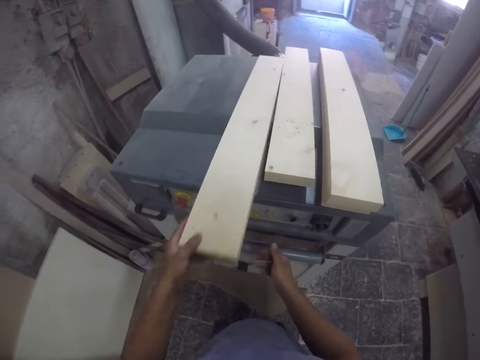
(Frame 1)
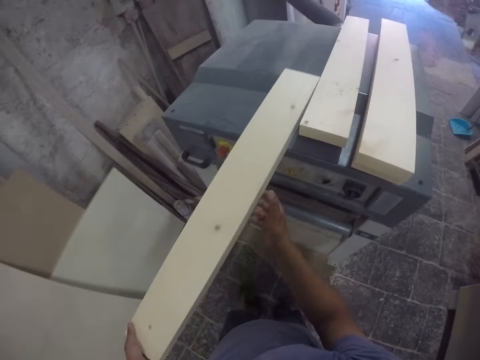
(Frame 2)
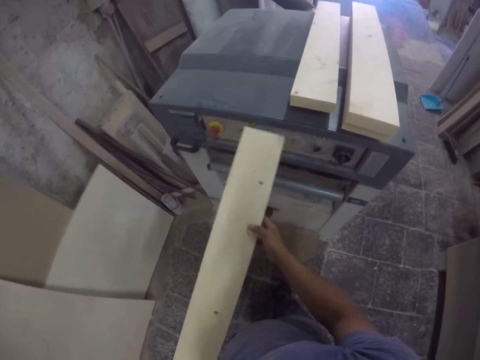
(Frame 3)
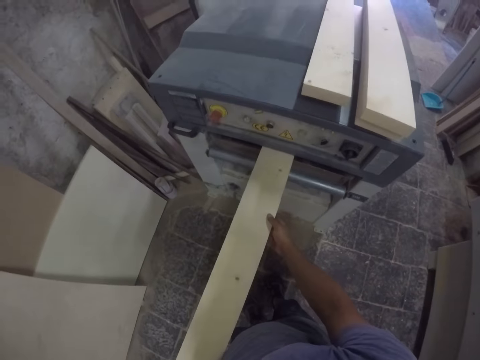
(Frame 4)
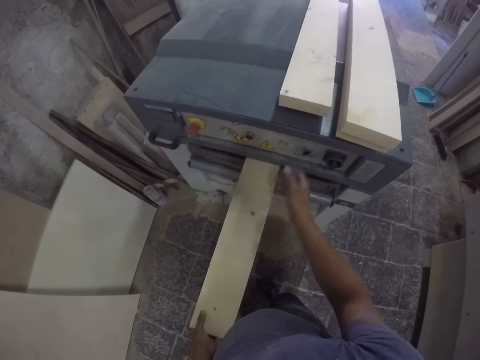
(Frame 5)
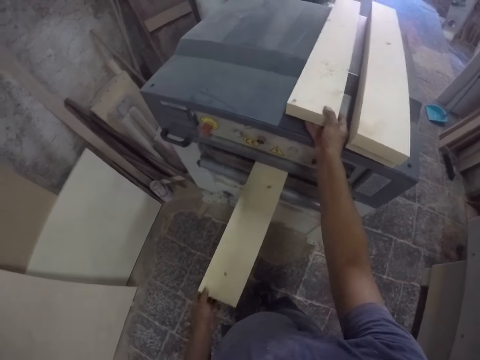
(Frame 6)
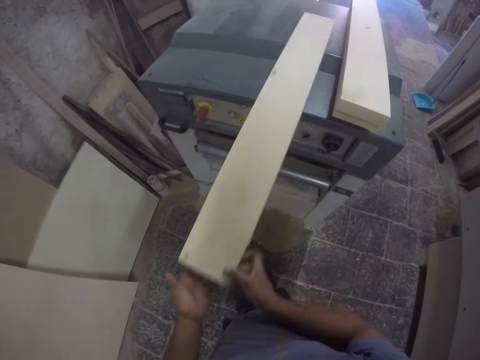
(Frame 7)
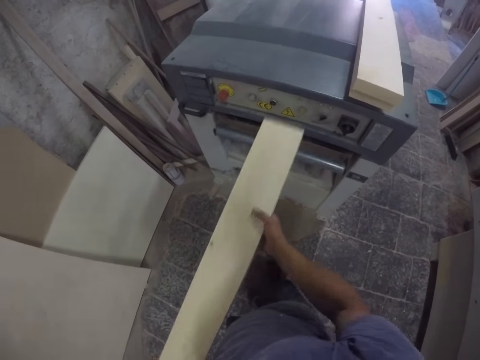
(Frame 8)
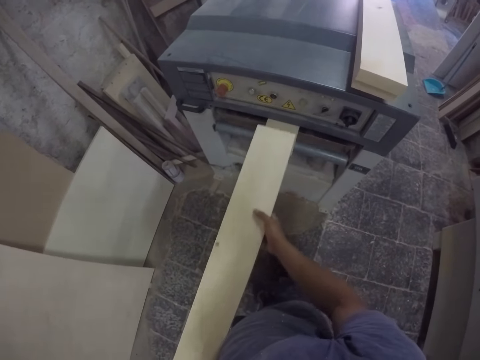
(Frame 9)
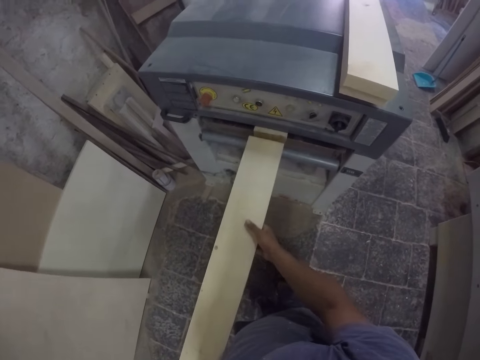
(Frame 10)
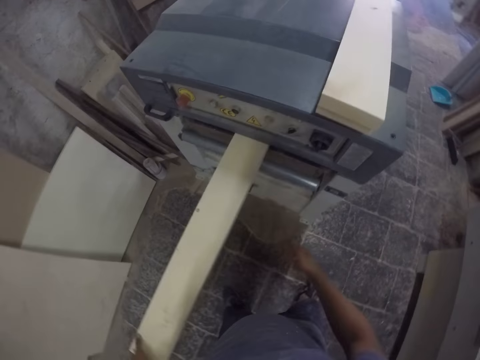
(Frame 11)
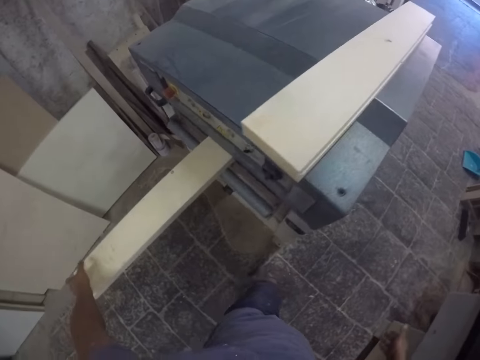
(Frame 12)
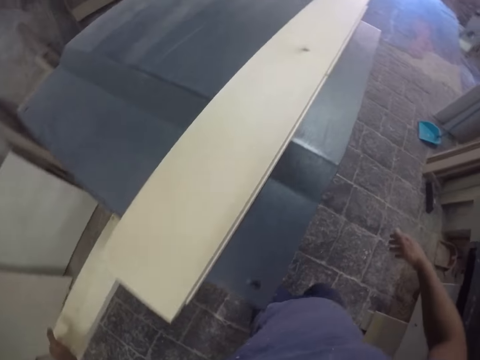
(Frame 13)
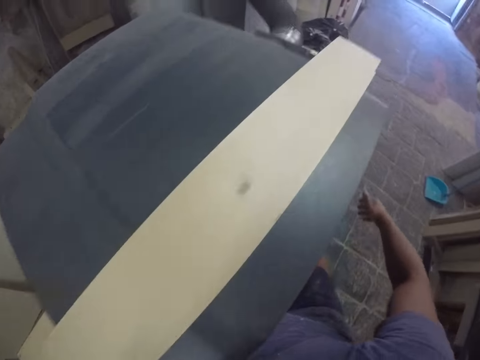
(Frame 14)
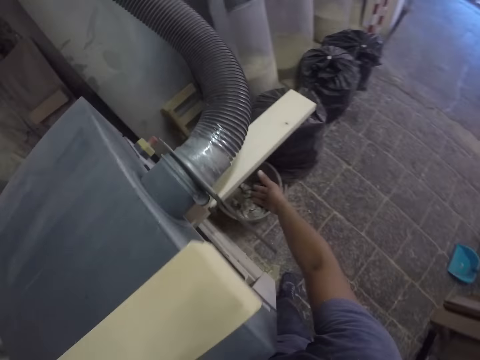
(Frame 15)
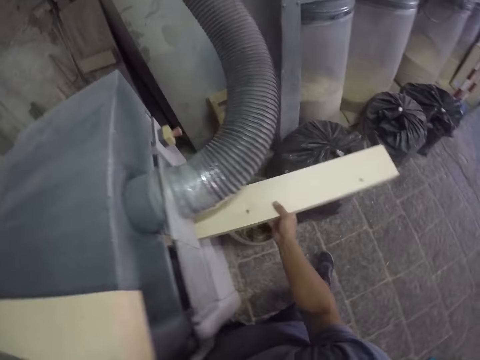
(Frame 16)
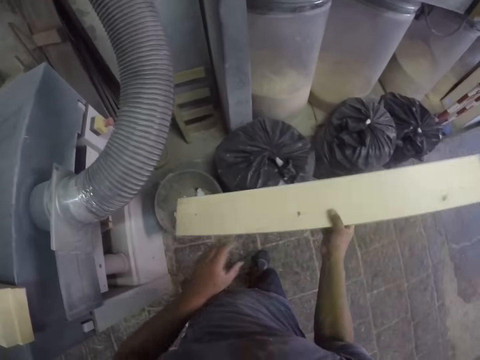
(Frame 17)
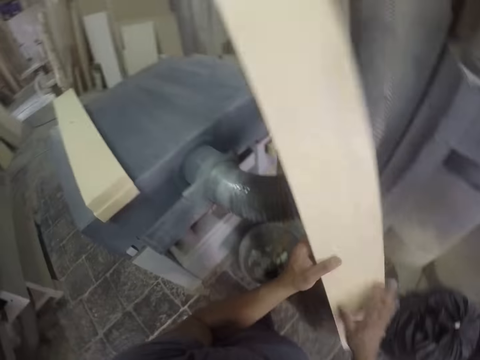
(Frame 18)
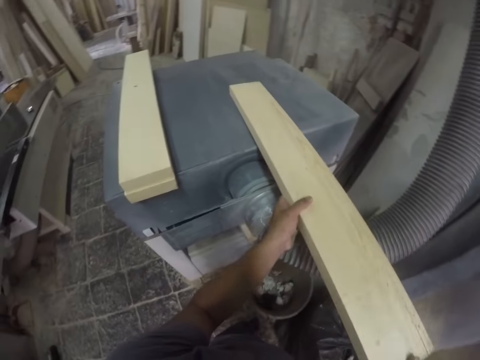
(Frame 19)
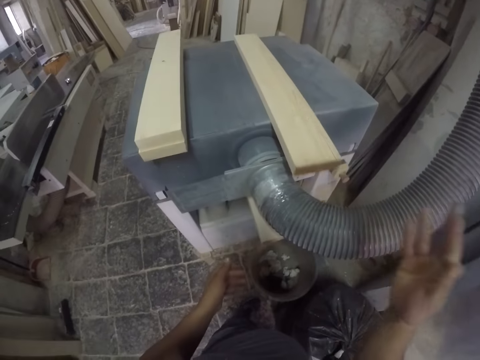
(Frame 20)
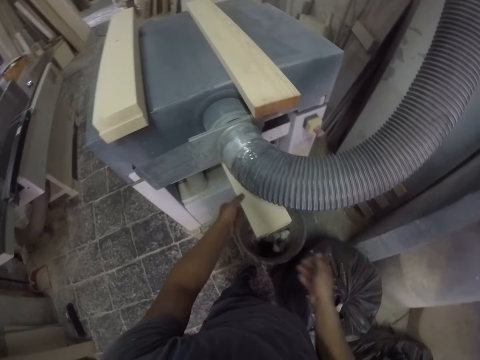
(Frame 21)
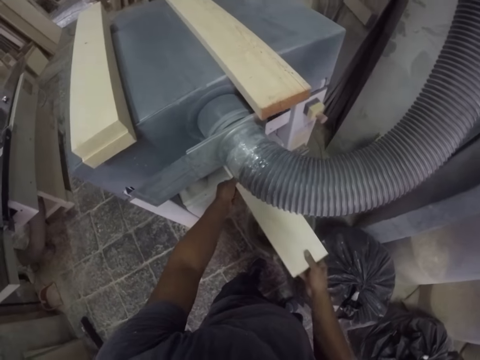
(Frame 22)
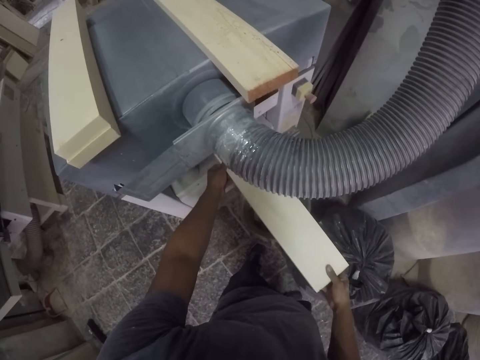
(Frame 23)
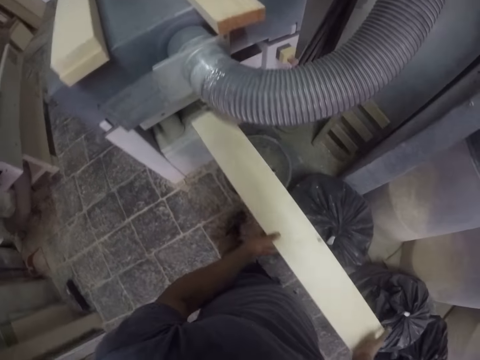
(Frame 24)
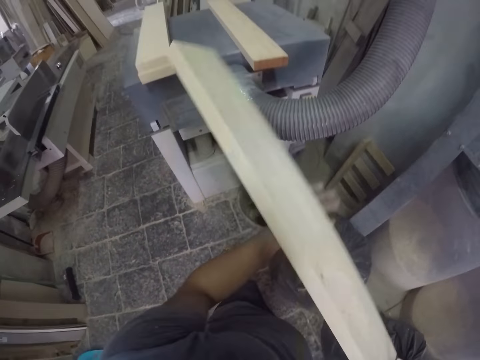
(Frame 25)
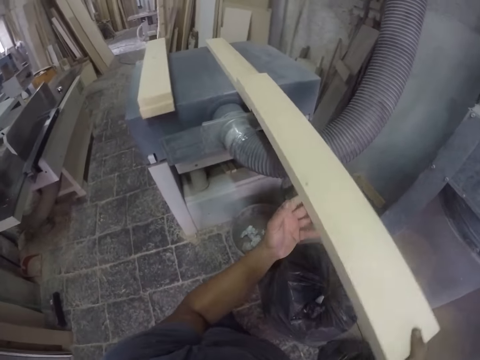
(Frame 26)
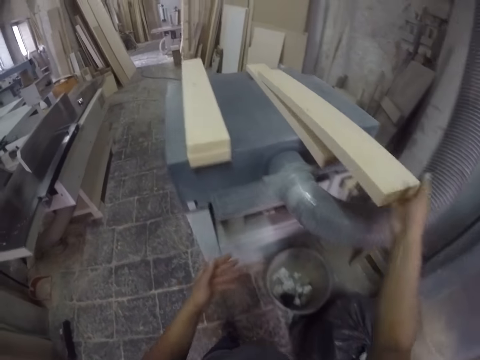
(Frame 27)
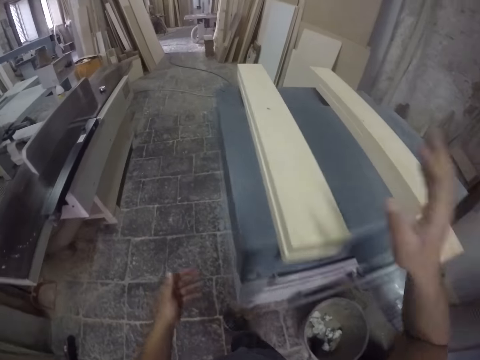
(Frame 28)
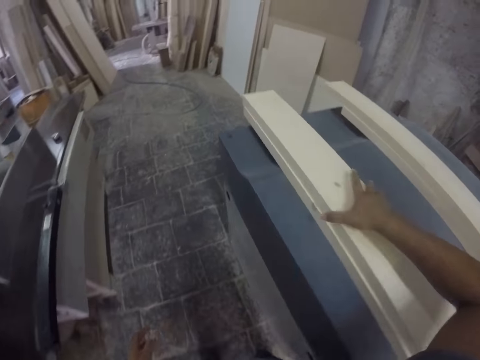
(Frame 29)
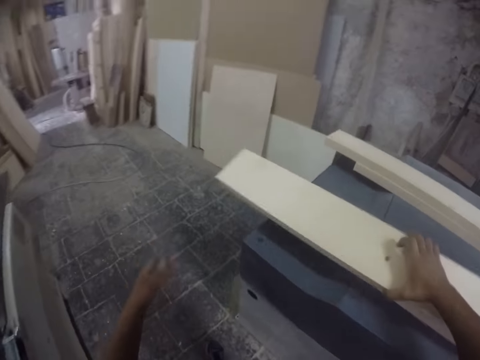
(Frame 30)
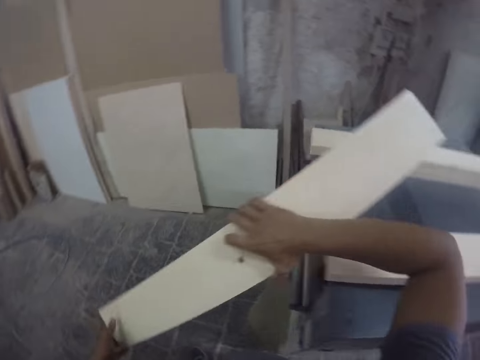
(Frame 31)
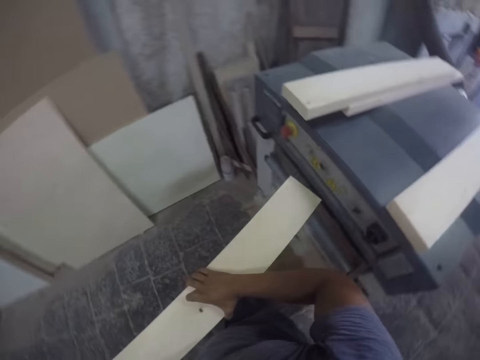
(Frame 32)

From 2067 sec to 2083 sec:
The camera wearer picks up a wood plank. They hold the wood. They put the wood plank on the wood planer. They lift the wood up. They even the wood plank with the wood planer. They pick up a wood plank. They walk around and put the wood in the machine. They even the wood plank with the wood planer. They walk beside the wood planer. They pick the wood up. They pull the wood plank off the wood planer. They flip the wood plank and lift the wood up. They put the wood plank on the wood planer. They pull the wood plank off the wood planer. They pick the wood up and lift the hand up. They lift the wood up. They put the wood plank on a wood plank. They lift their hands up. They pick up a wood plank. They walk beside the wood planer. They lift the wood.

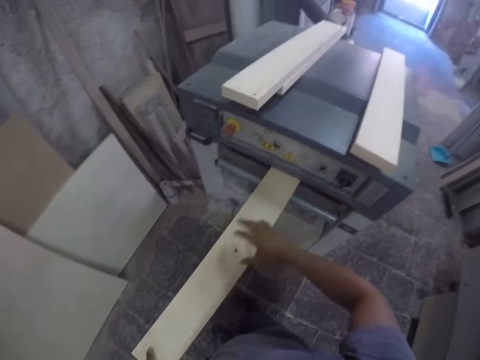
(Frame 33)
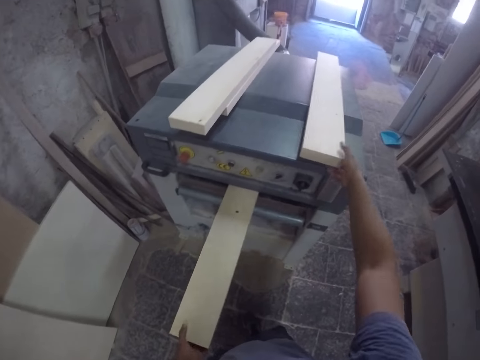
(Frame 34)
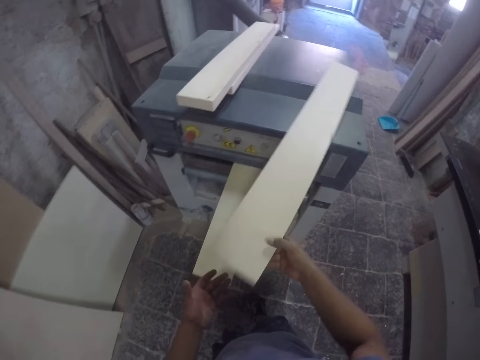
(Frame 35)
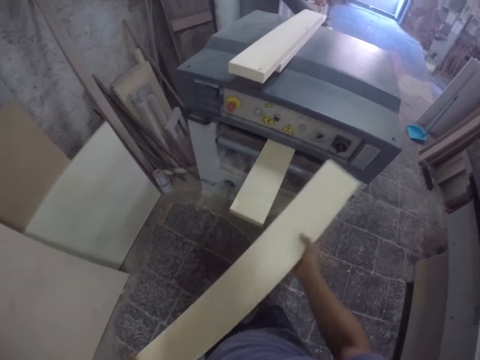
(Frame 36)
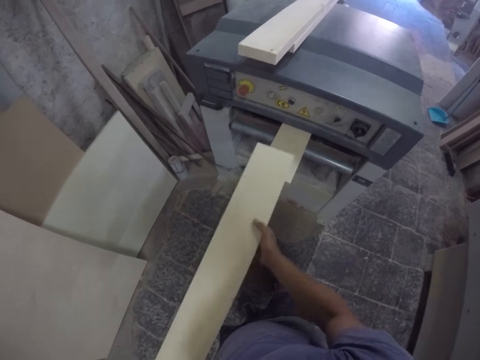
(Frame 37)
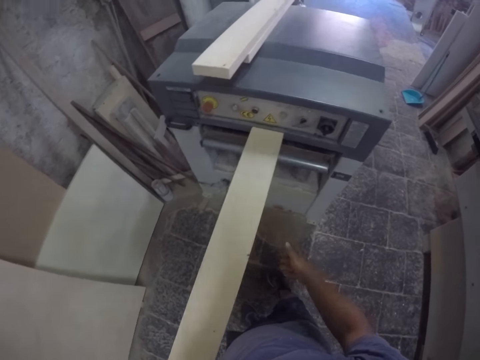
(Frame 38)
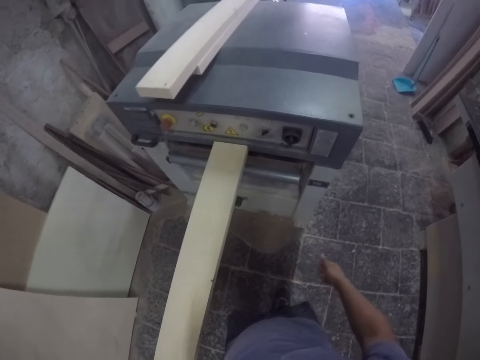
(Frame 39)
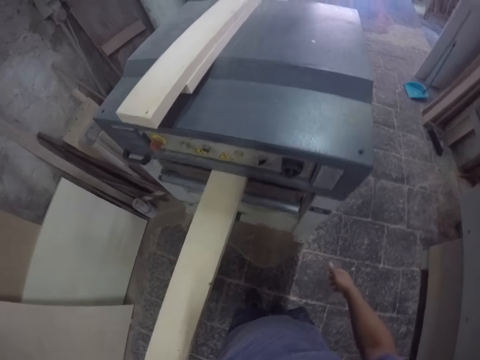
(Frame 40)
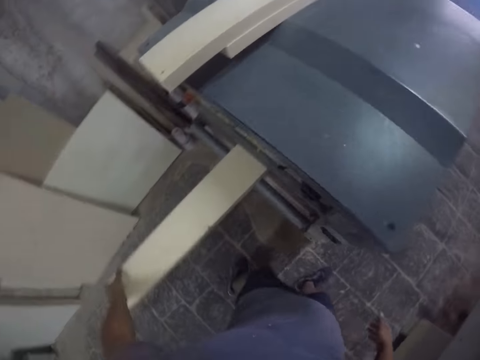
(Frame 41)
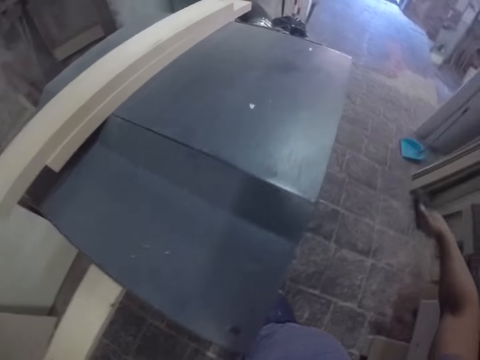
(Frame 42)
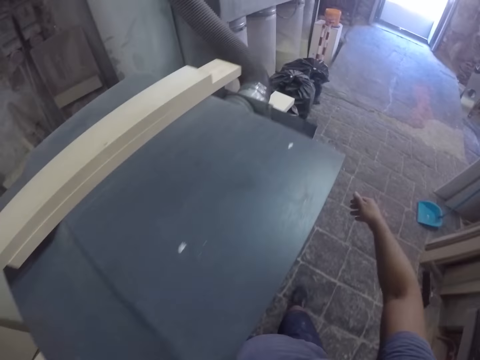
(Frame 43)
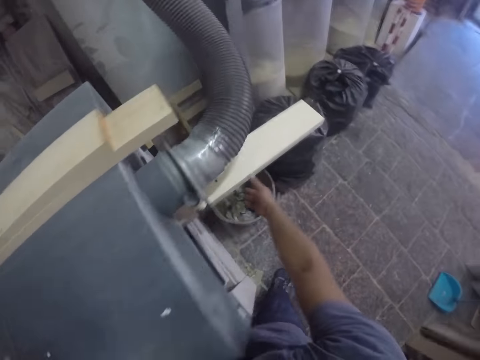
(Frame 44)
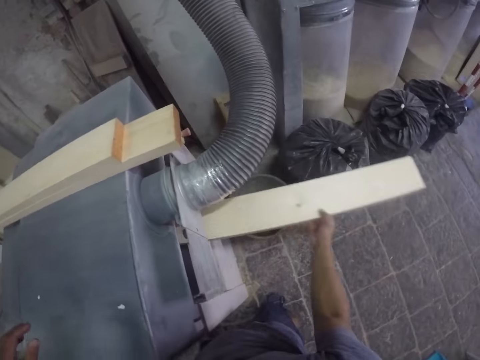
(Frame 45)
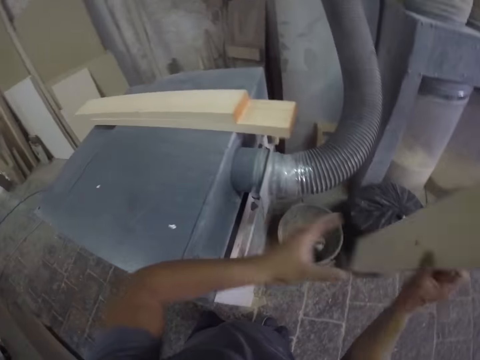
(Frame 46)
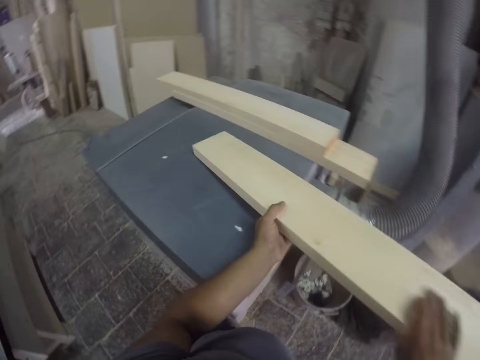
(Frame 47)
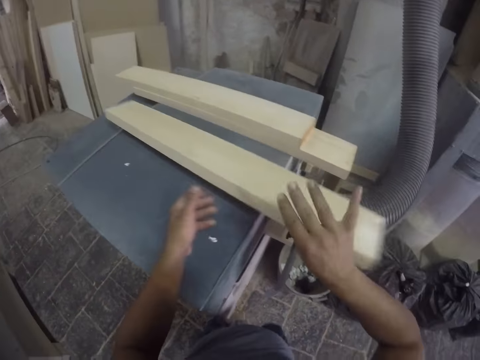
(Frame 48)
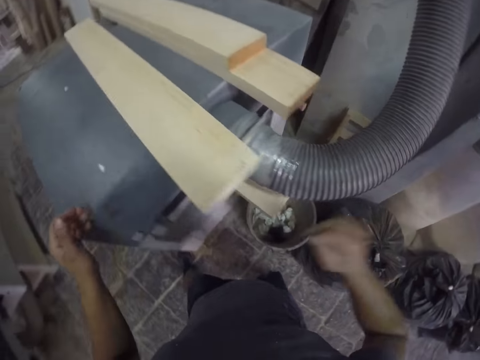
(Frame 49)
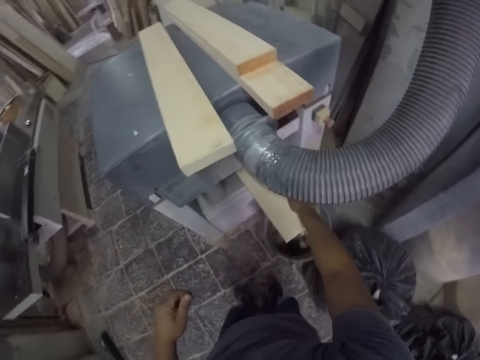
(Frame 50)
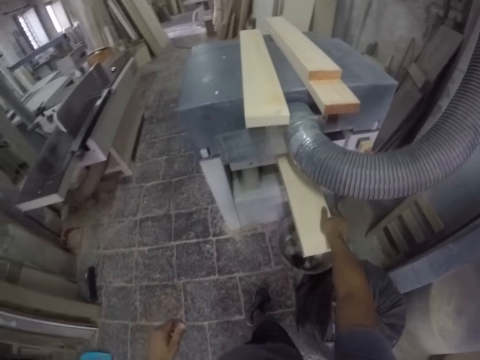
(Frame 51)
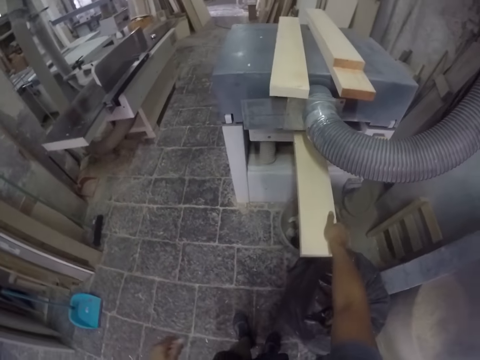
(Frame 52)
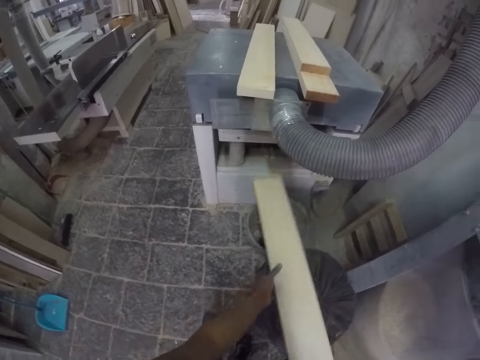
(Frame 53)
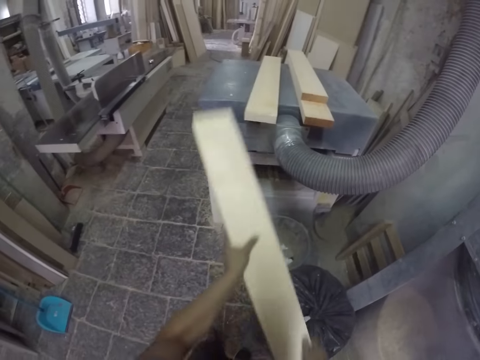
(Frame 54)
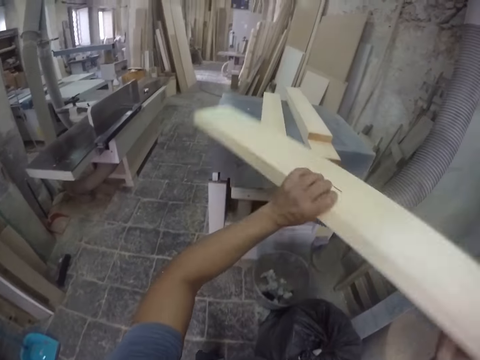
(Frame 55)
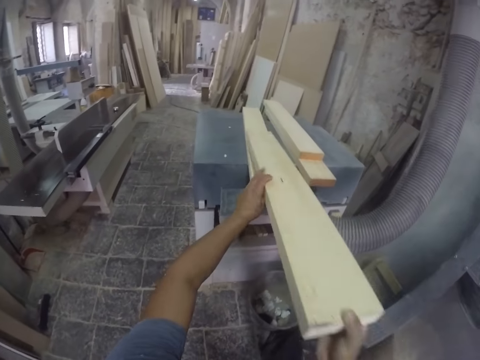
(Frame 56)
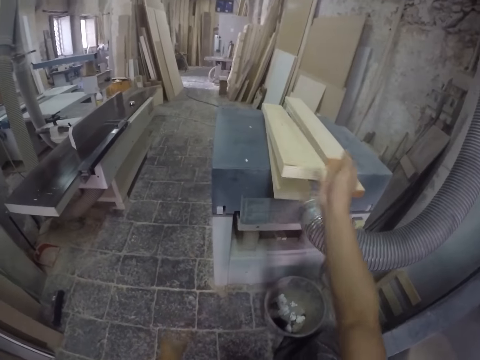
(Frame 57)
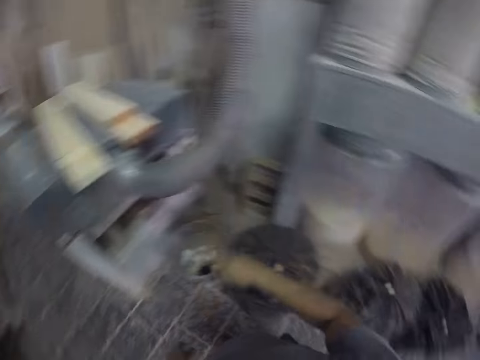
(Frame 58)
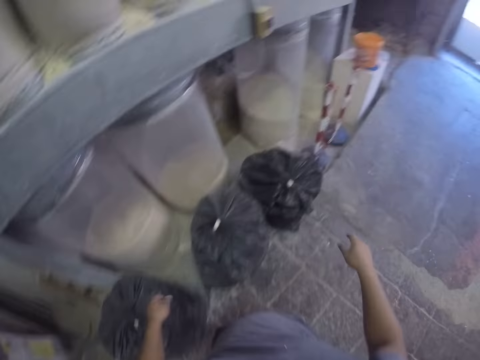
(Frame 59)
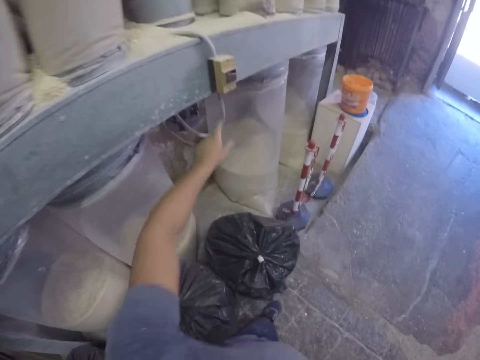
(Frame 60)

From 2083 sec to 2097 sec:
The camera wearer evens the wood plank with the wood planer. They put the woods in the machine. They pick up a wood plank. They even the wood plank with the wood planer. They walk beside the wood planer. They pull the wood plank off the wood planer. They pick the wood up. They flip the wood plank and put the wood plank on the wood planer. They lift their hand up. They pull the wood plank off the wood planer. They pick the wood up and lift the wood up. They flip the wood plank and put the wood plank on a wood plank. They lift their hands up. They walk around the workshop.
